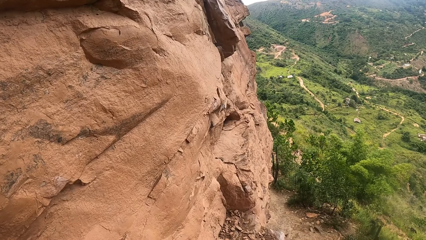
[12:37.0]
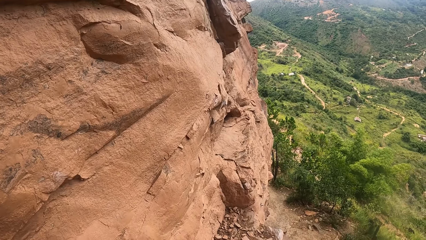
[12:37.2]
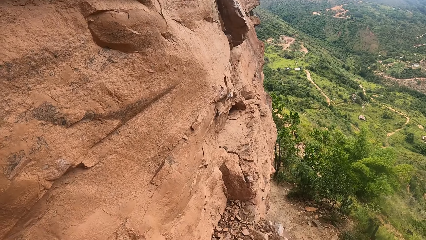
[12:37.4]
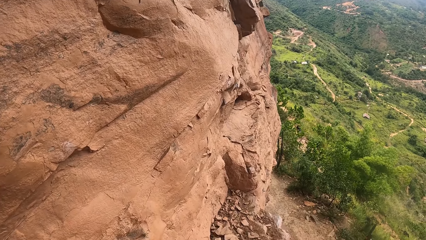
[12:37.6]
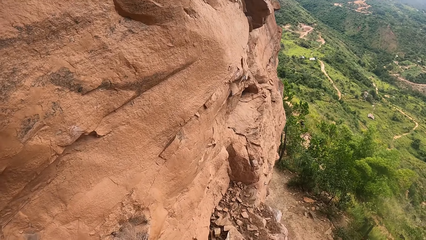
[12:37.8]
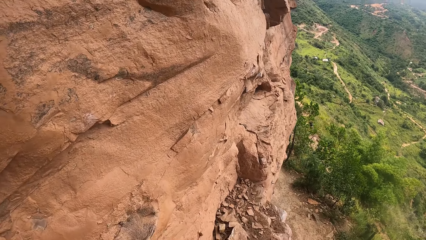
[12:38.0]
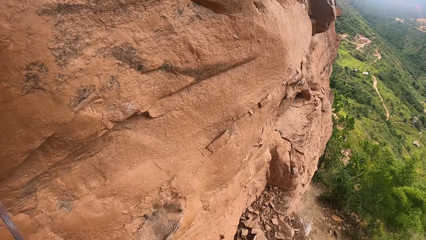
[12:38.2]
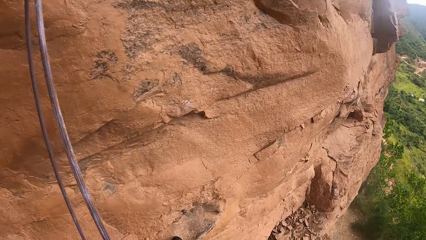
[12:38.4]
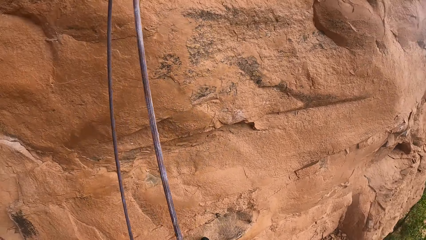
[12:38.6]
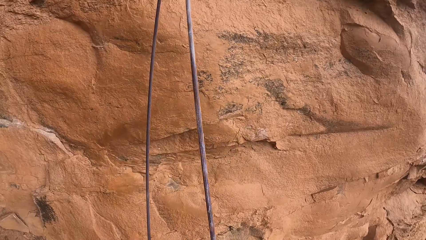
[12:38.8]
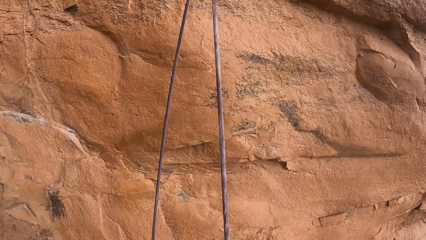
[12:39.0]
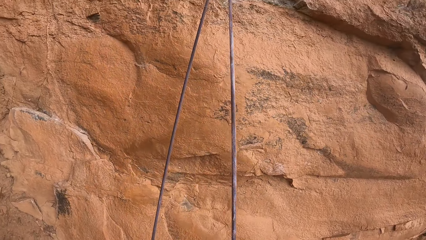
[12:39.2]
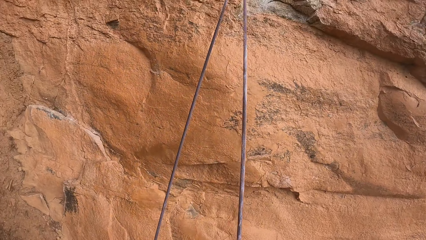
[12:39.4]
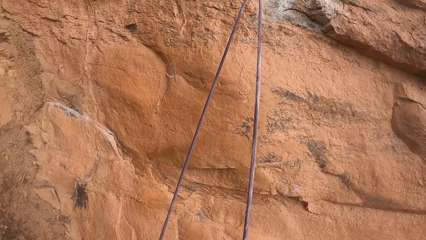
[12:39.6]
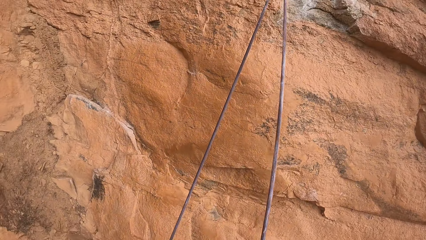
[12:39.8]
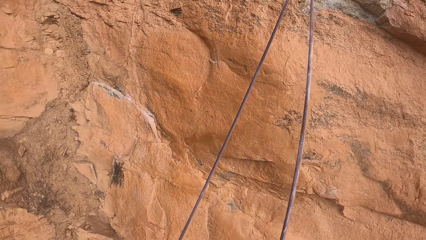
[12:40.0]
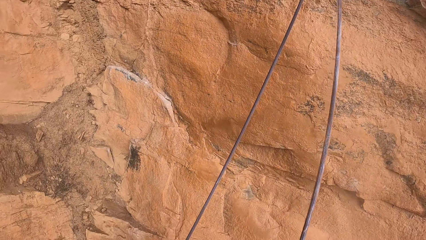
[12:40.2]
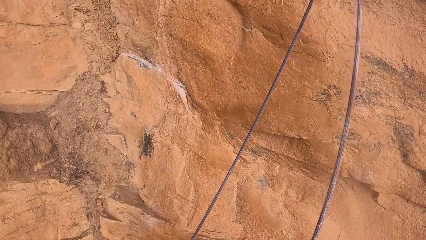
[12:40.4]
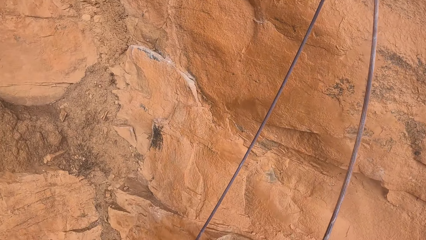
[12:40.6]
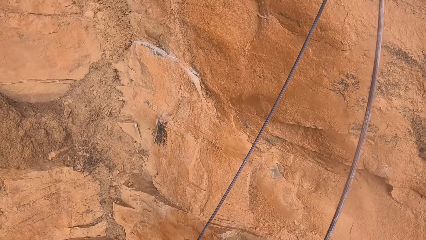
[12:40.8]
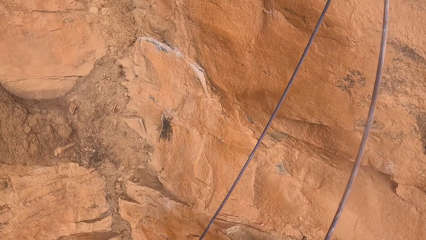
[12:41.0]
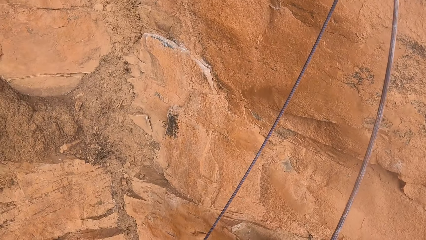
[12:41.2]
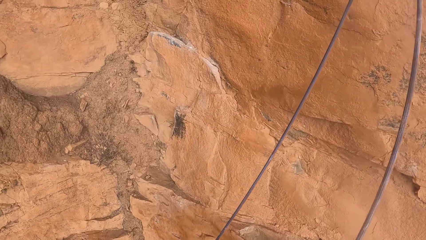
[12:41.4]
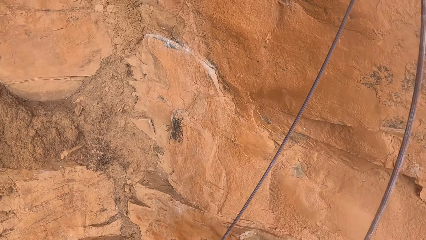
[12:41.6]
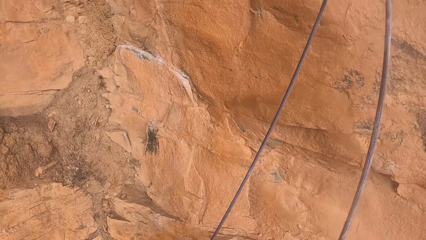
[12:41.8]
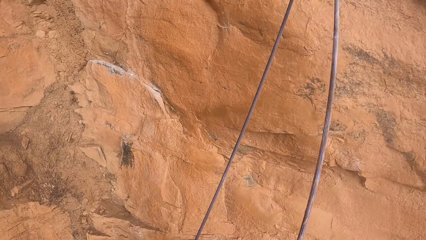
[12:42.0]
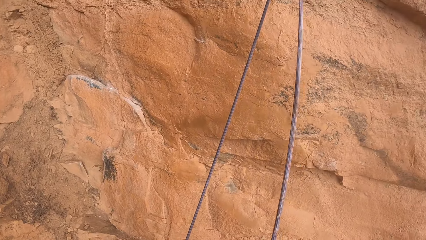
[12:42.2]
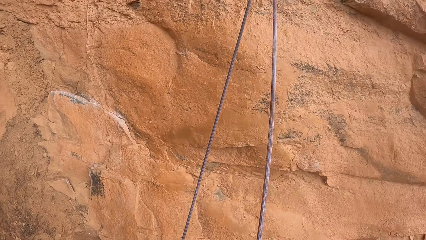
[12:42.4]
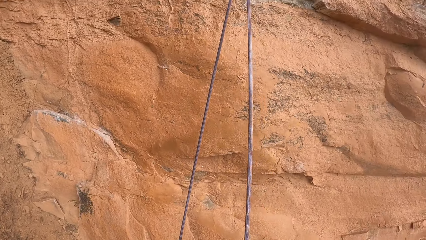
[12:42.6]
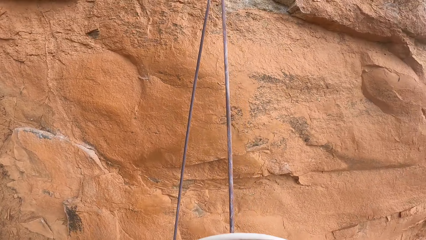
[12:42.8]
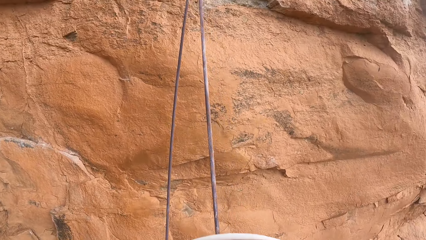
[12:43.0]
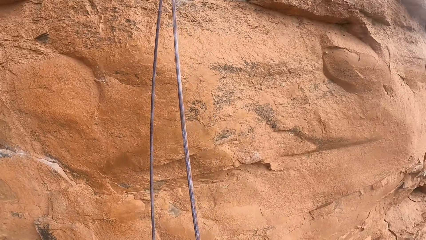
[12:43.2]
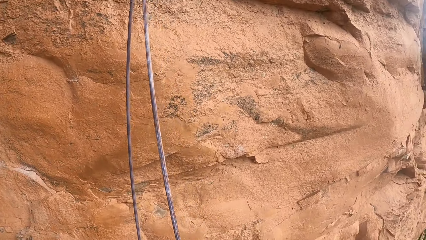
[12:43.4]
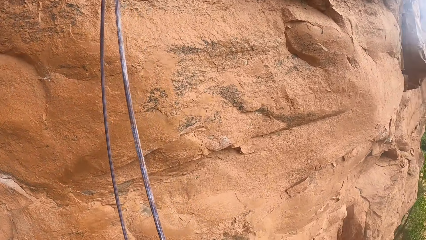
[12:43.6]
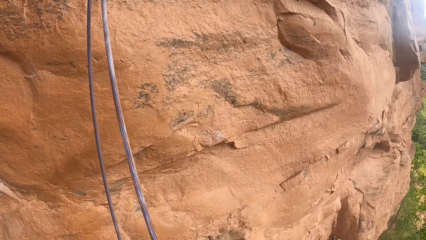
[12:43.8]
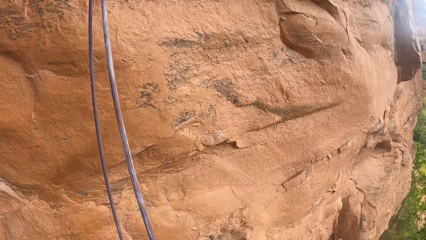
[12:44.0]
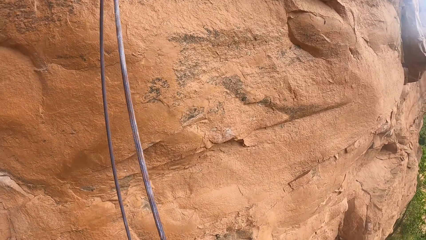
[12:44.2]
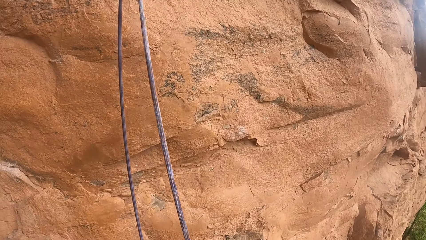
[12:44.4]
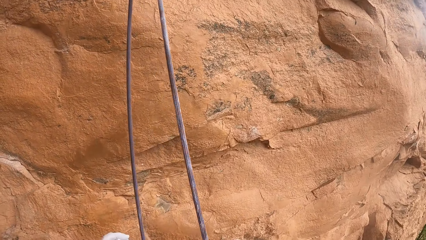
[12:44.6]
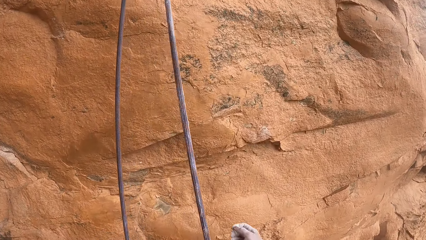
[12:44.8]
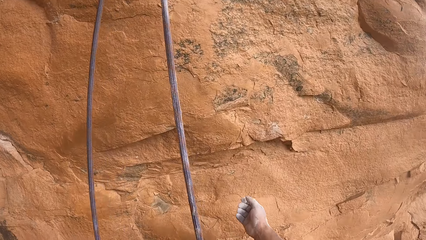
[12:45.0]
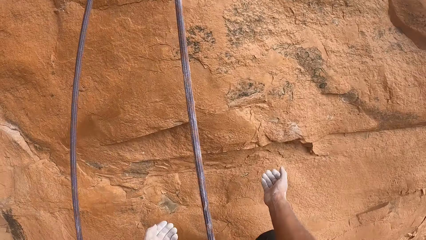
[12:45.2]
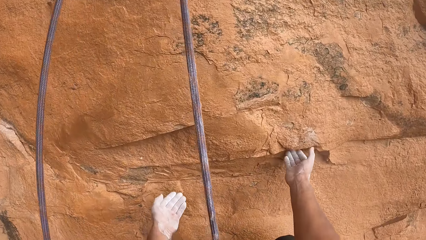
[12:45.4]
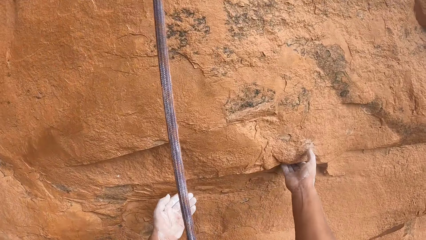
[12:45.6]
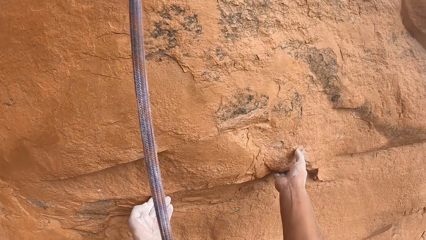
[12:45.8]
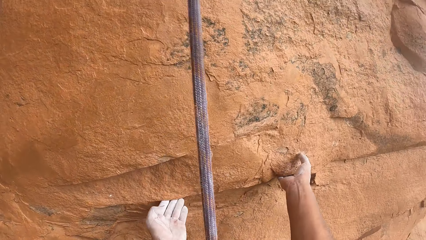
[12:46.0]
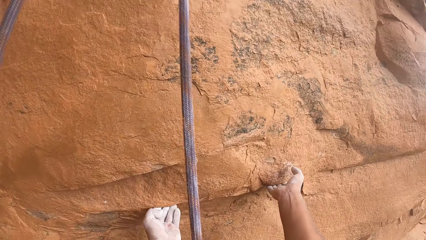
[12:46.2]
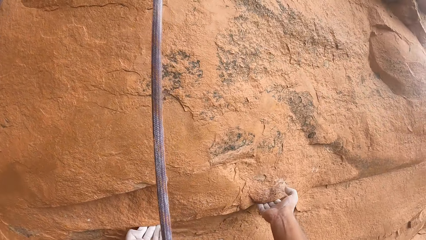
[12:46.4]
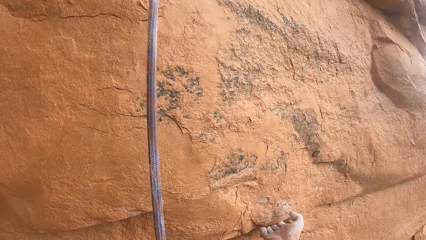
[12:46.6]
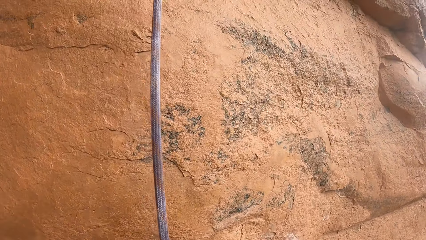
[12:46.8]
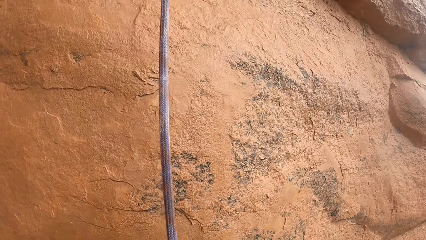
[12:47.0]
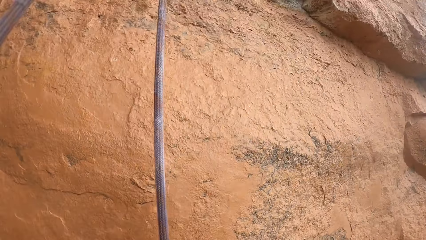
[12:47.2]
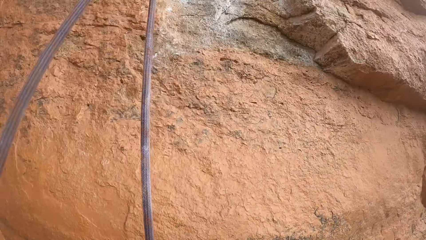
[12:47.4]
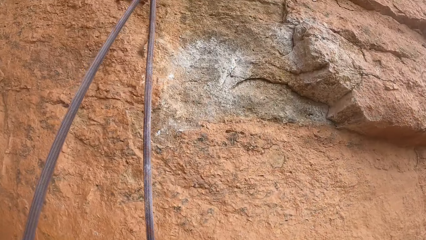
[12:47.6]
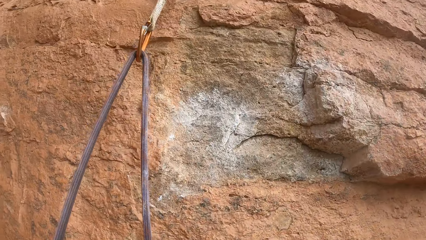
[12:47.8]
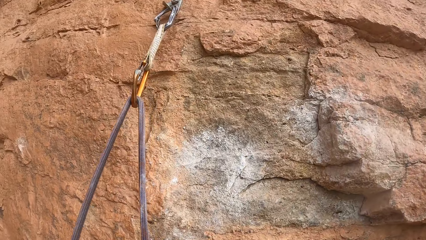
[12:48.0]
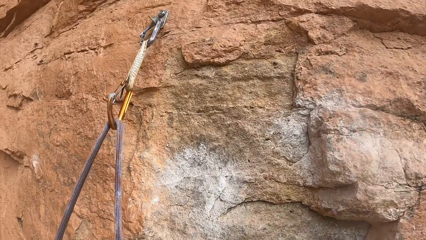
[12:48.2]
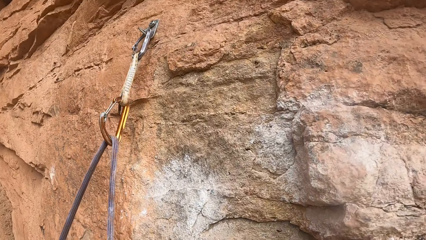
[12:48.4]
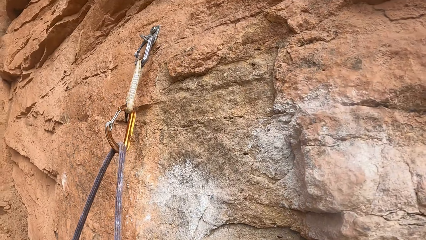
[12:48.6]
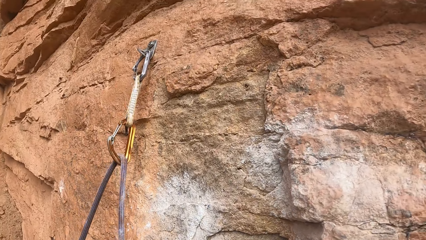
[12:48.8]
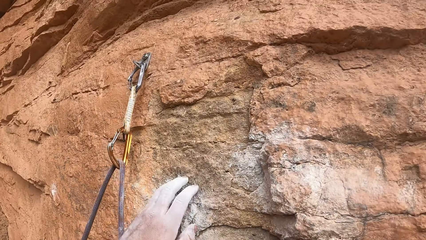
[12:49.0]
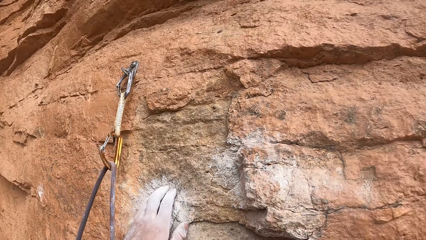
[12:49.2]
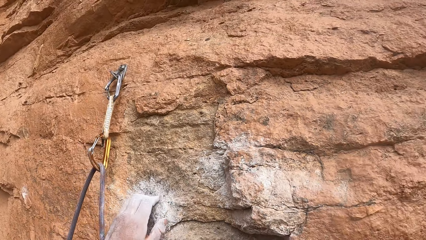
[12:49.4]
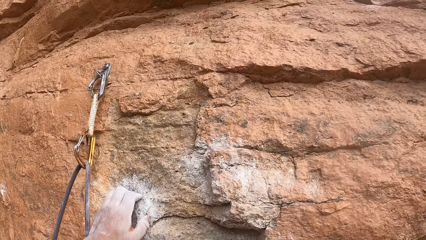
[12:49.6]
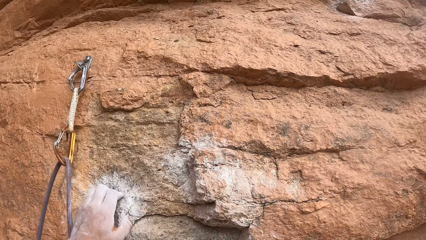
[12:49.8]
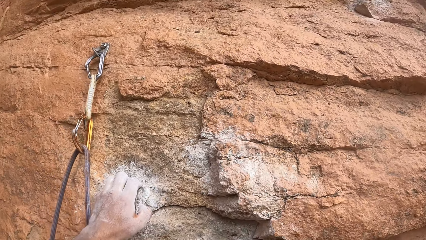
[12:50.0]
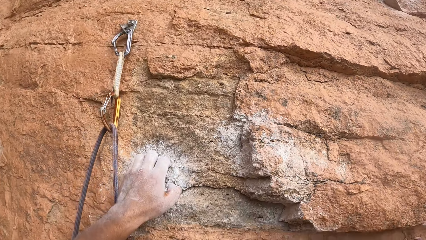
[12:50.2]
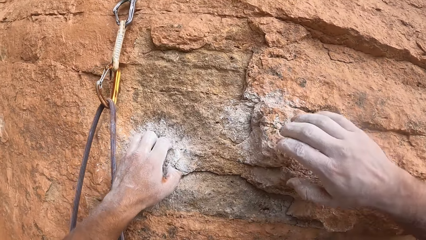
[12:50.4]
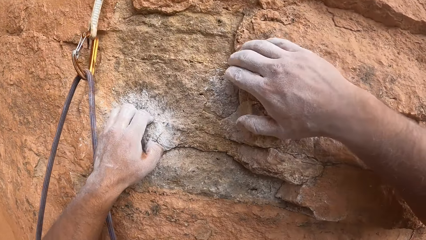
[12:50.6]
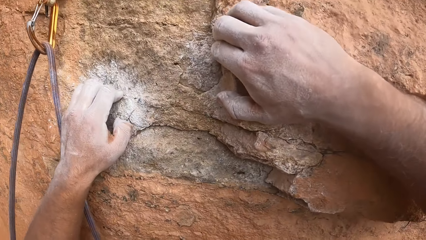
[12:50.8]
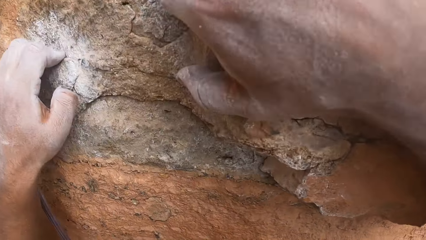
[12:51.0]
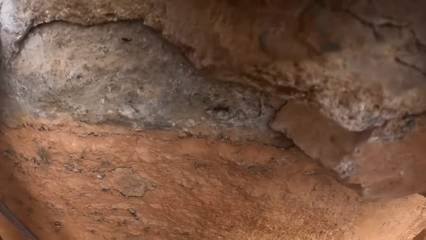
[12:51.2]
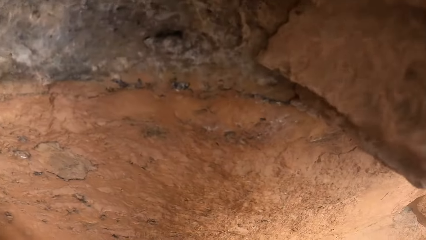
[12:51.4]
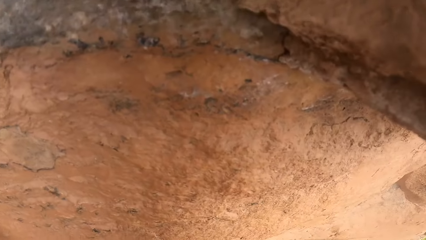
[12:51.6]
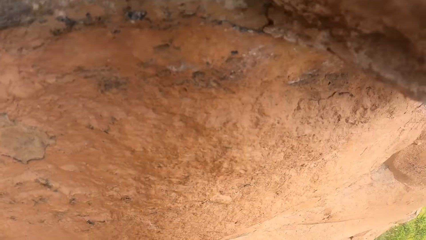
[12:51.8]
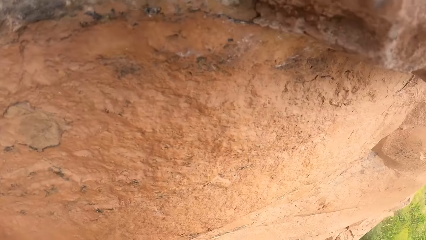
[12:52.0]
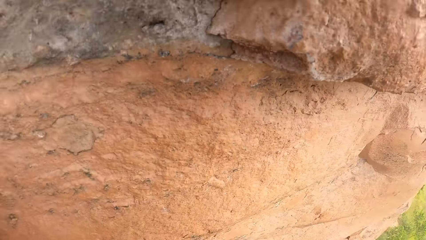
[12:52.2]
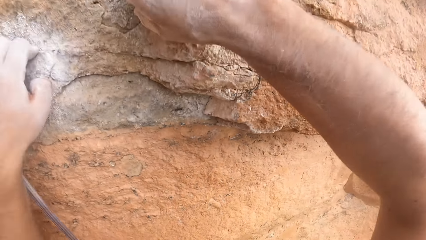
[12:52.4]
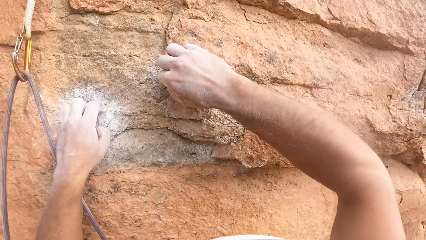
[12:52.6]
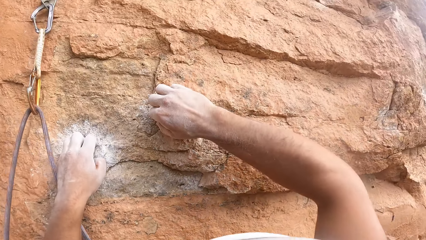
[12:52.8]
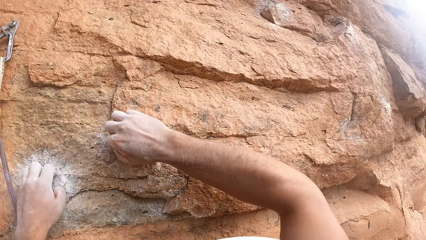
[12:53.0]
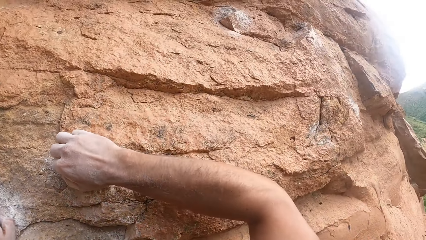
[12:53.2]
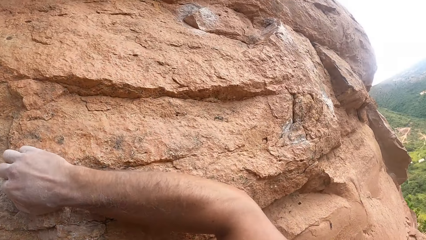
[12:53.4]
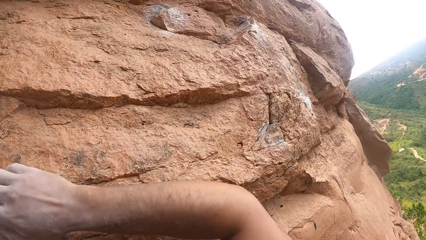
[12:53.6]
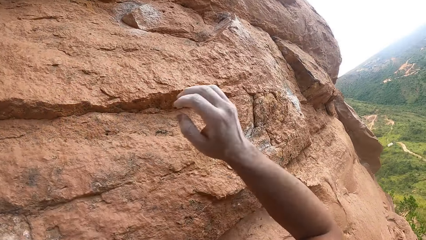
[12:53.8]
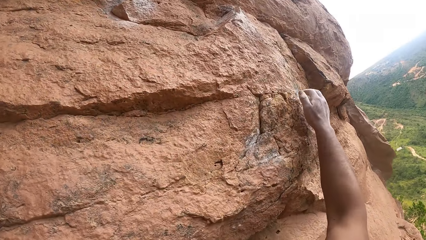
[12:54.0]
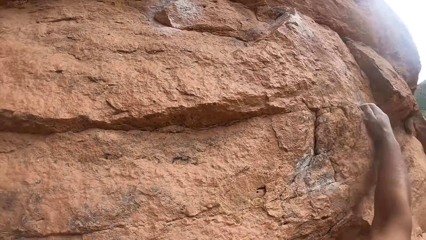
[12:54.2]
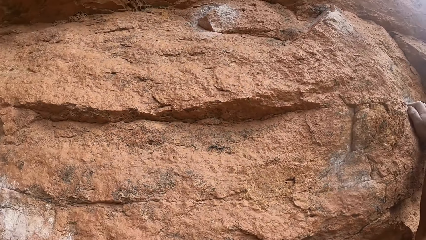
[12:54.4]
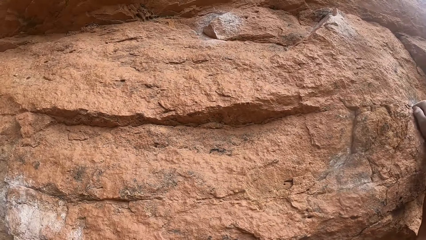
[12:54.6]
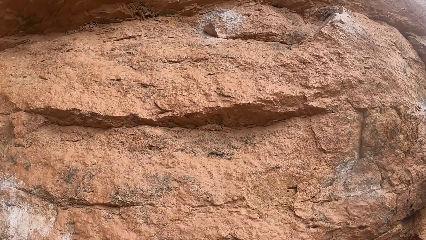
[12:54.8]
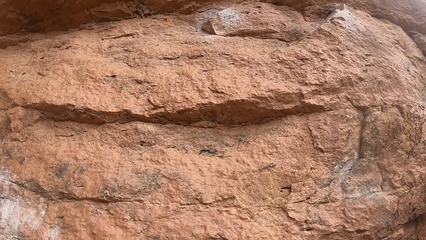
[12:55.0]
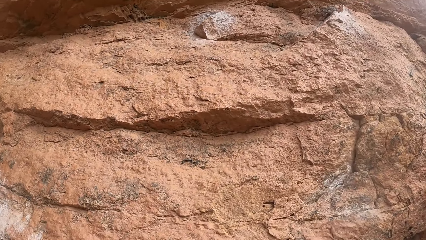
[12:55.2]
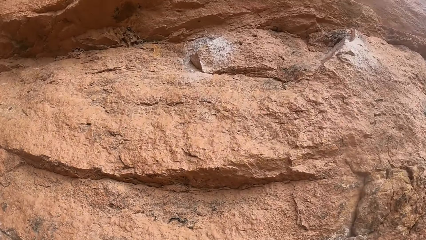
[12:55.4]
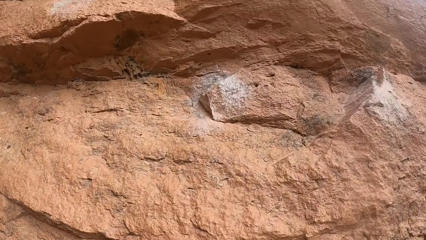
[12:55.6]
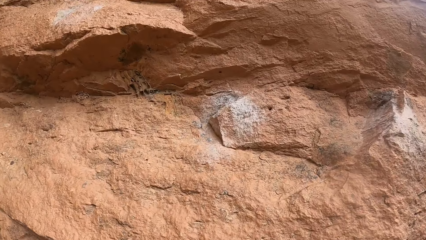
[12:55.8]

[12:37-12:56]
The camera wearer looks around. He looks at the rock. He places both hands on the rock. He climbs up the rock with his hand. He places the left hand on the rock. He places the right hand on the rock. He looks at the rock. He moves the right hand on the rock.
